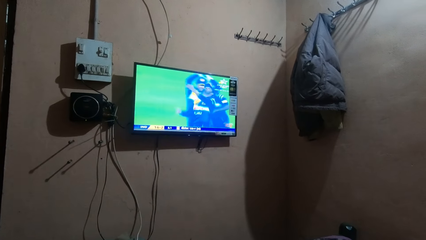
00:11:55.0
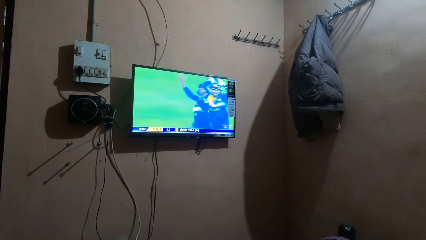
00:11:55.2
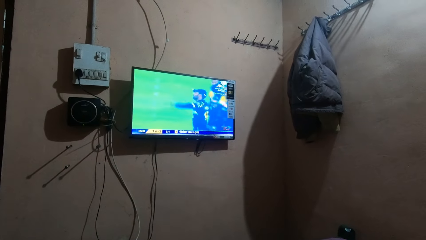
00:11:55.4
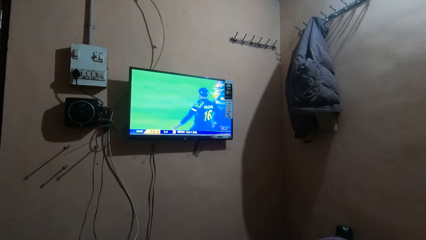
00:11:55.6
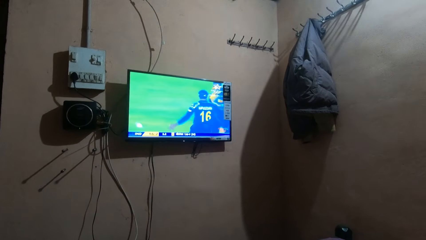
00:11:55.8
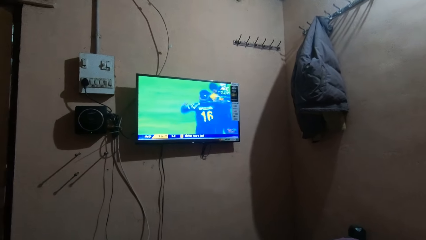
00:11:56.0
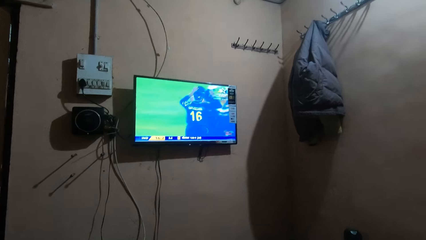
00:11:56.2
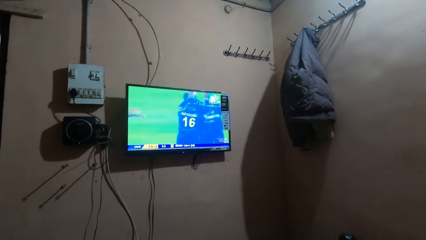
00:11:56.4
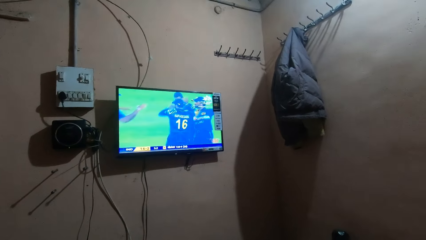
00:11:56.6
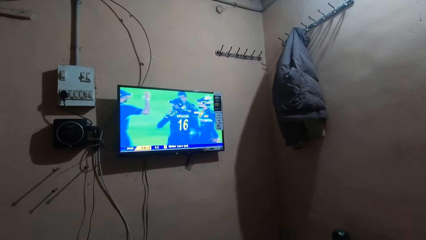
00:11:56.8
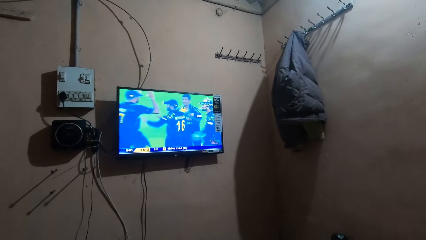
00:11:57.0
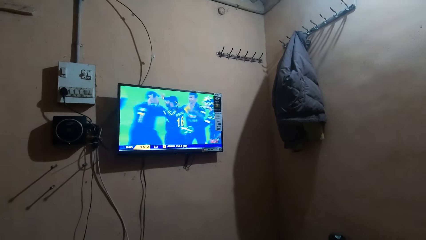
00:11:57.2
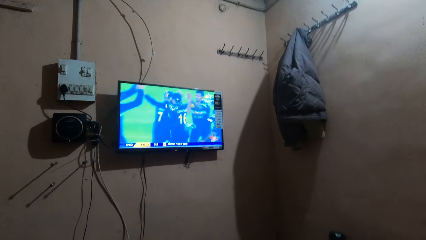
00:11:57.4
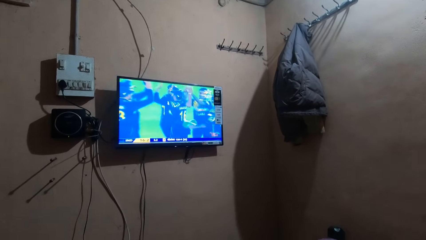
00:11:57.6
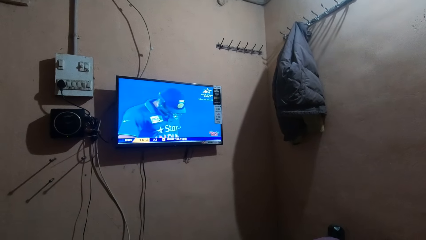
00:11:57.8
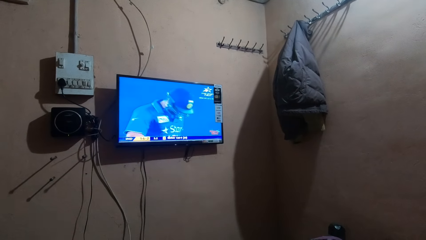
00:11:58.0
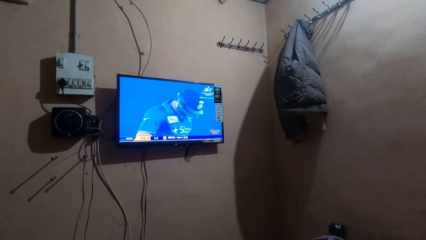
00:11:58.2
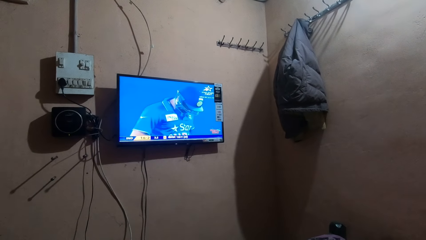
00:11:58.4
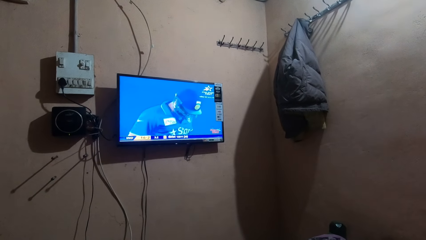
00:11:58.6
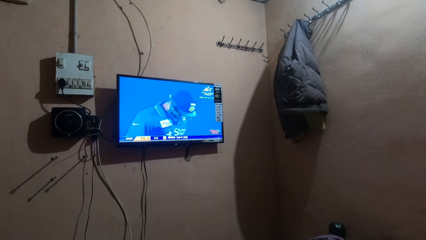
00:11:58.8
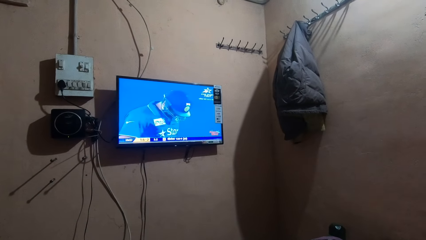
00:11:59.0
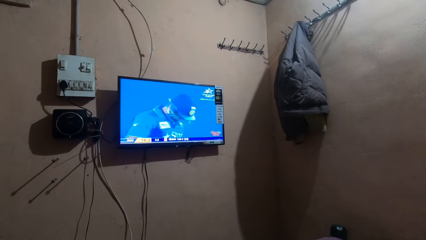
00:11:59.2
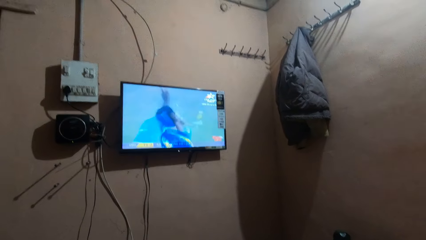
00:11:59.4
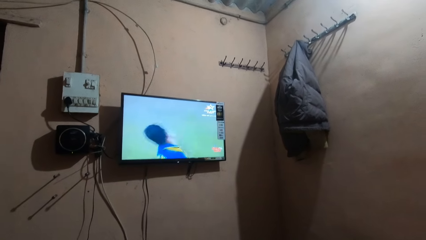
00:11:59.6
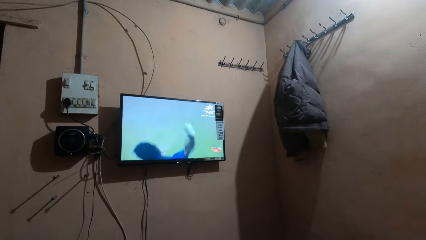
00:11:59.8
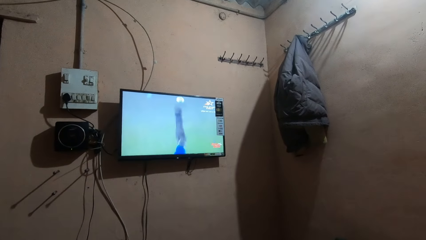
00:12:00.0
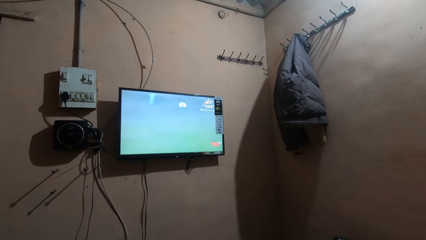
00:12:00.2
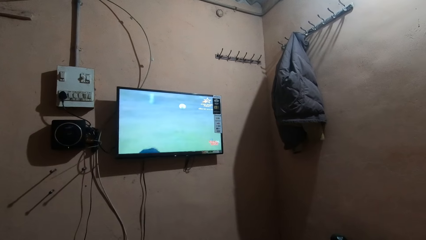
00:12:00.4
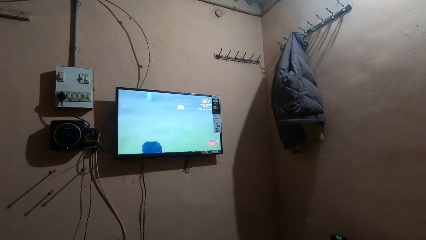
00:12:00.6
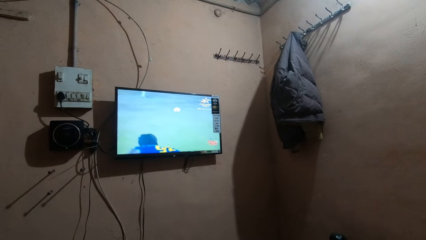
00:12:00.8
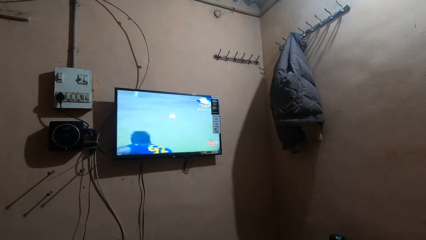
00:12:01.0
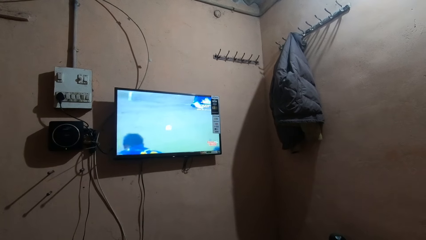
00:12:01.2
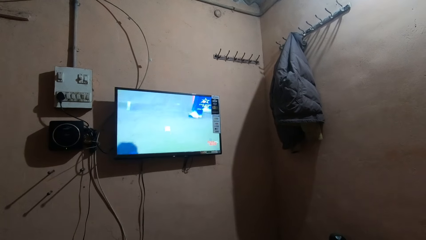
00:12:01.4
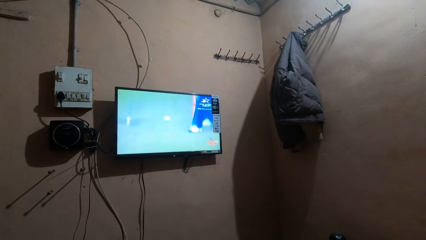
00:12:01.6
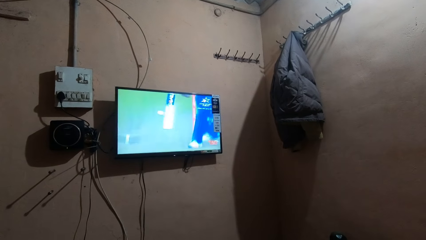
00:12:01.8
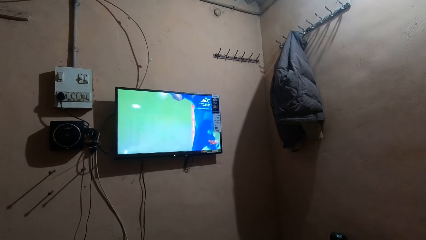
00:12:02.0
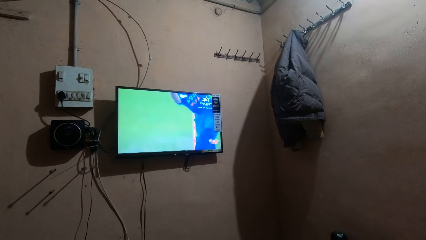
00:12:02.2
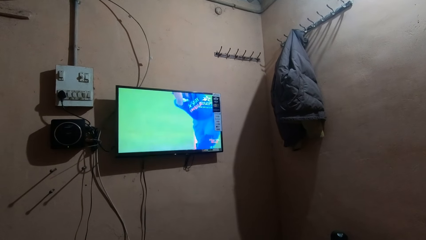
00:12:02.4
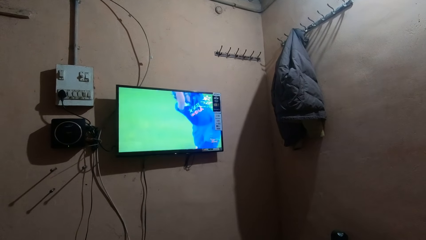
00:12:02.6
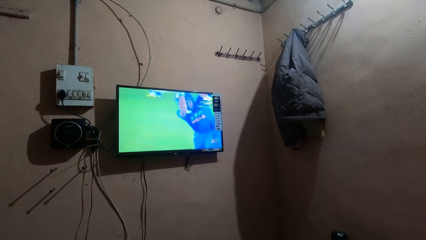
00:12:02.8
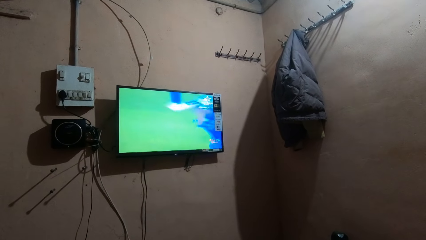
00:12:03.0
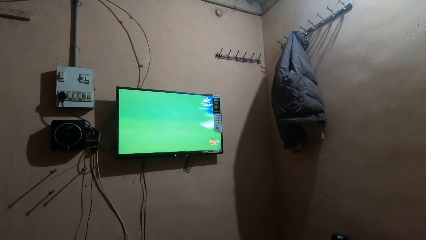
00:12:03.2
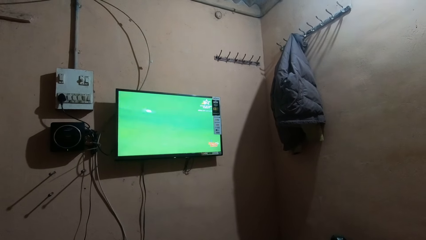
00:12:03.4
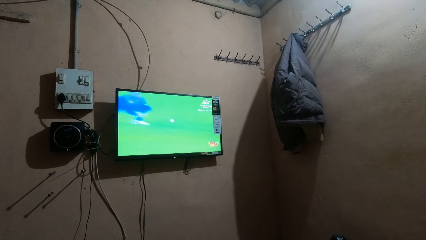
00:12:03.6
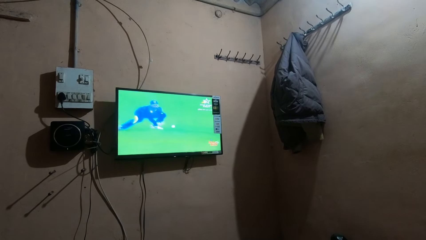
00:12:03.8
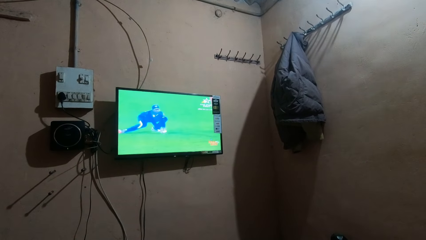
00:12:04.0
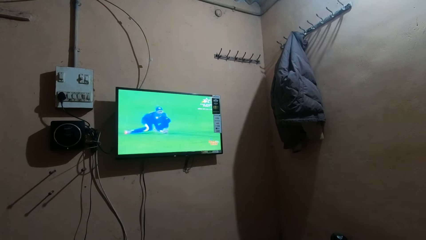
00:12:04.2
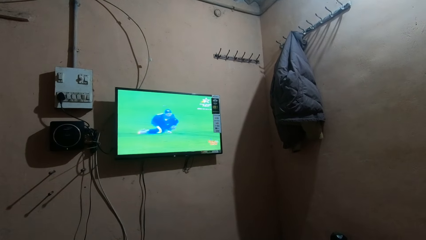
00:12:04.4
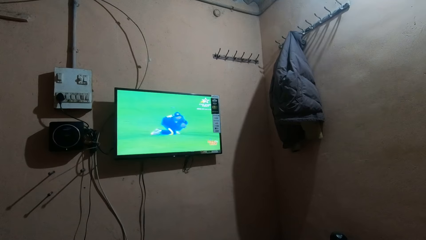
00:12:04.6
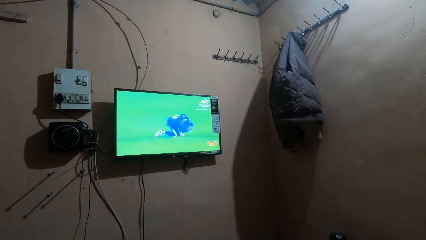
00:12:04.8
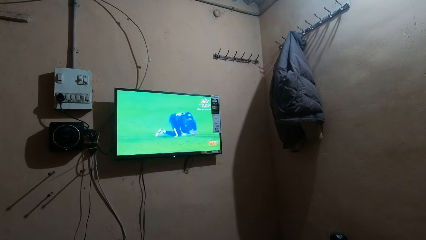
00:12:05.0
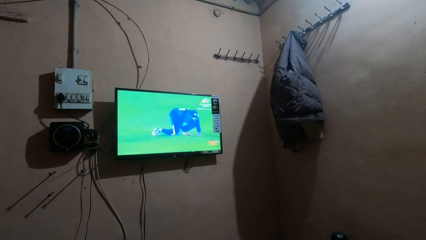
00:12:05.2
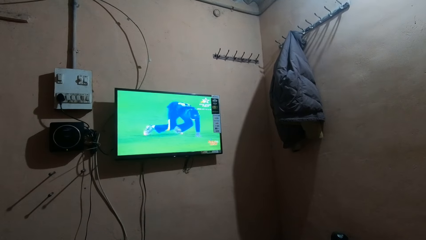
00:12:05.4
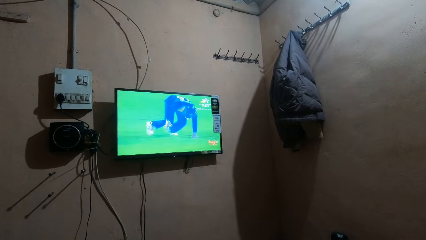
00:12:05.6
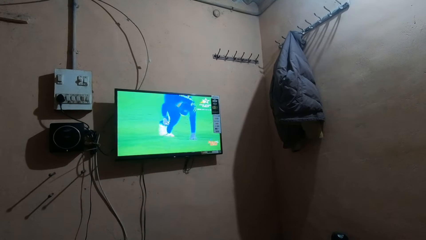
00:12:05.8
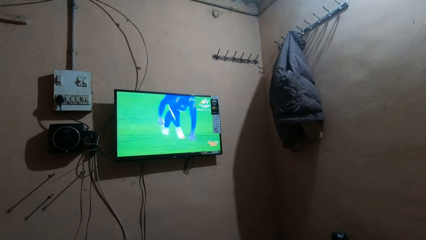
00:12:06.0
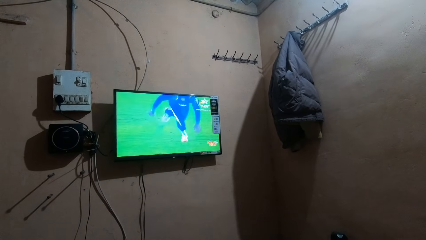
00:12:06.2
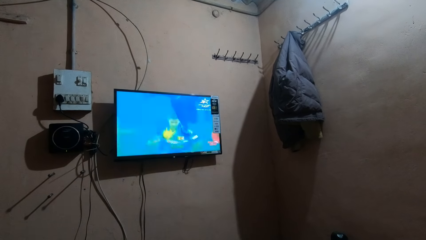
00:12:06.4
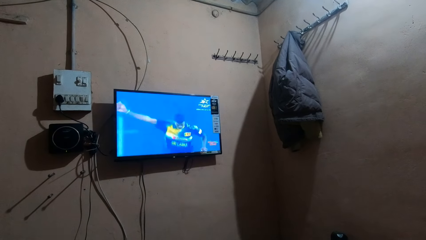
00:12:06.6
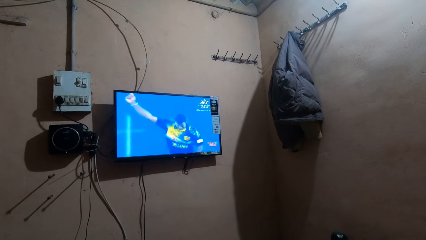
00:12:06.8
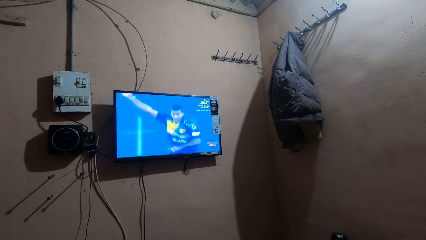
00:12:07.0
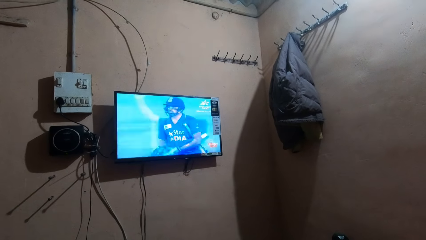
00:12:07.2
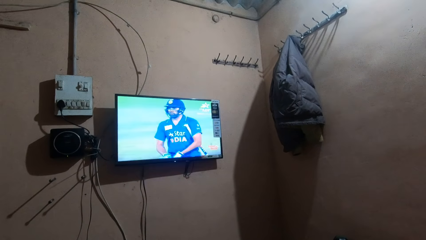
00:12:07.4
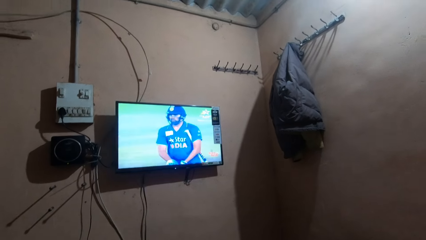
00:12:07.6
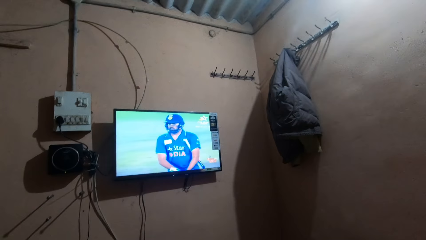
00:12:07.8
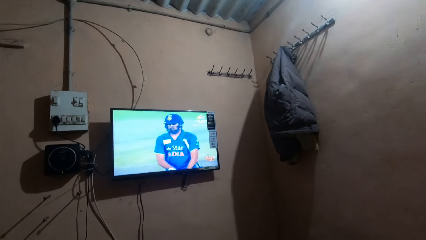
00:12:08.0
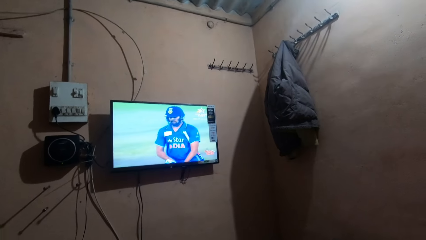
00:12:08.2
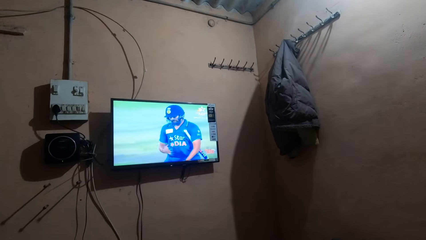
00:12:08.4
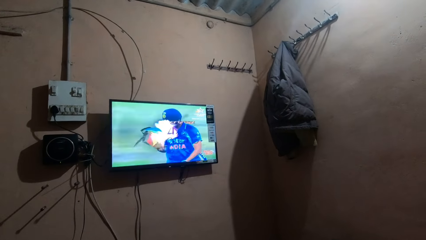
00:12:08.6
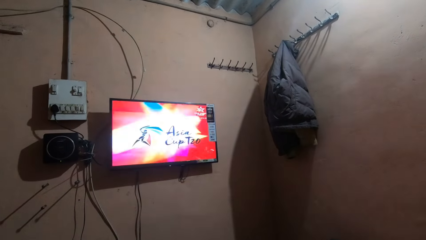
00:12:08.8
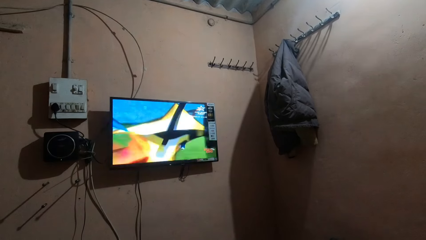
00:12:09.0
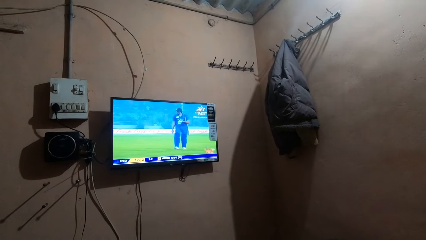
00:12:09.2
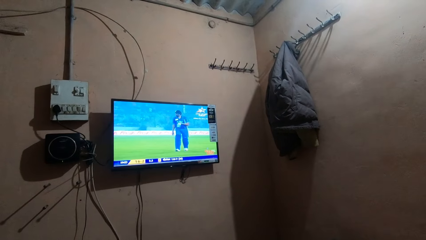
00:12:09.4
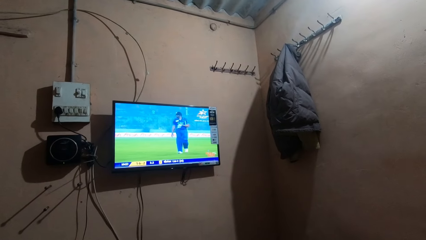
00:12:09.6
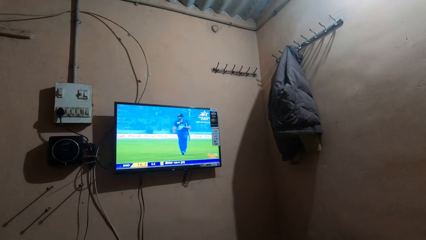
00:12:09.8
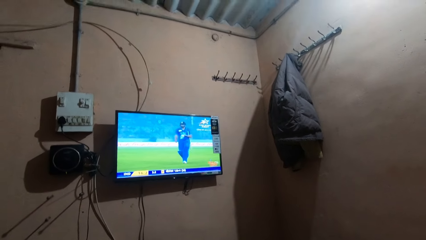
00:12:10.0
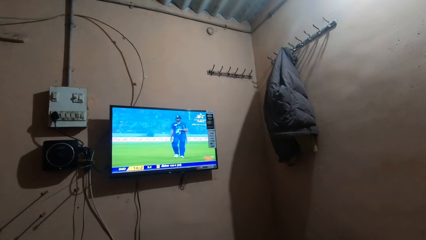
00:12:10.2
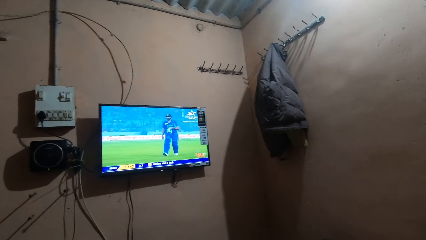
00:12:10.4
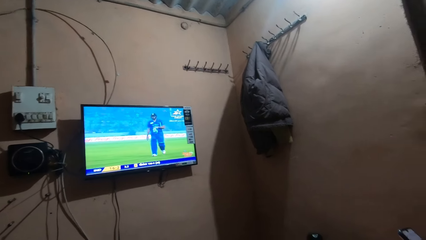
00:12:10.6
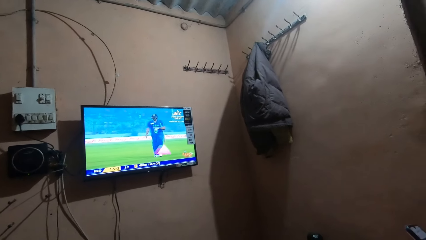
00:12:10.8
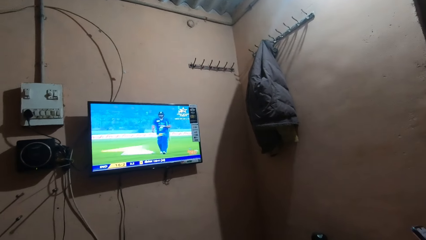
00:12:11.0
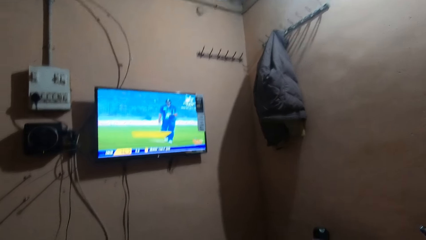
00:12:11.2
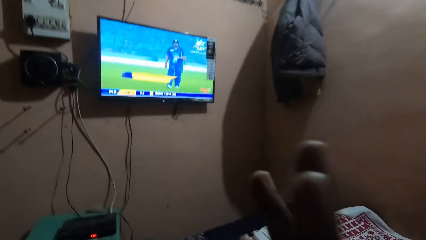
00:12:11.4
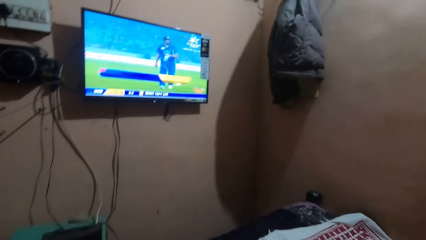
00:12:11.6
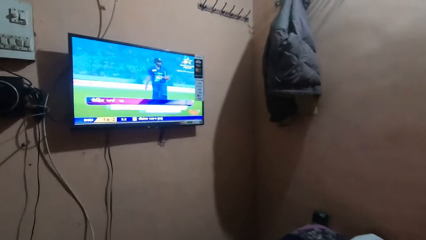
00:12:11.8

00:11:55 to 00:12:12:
The camera wearer talks with a man. They stare at the television.
